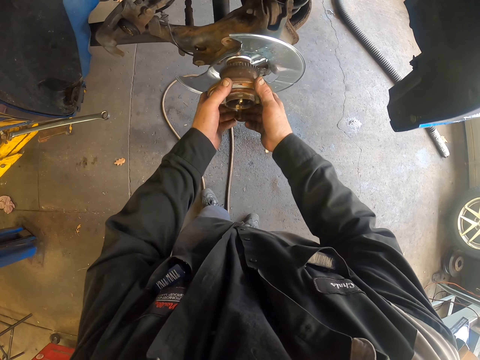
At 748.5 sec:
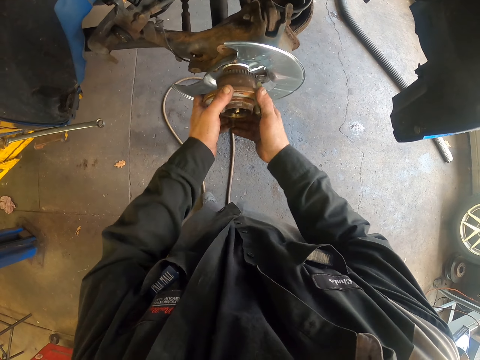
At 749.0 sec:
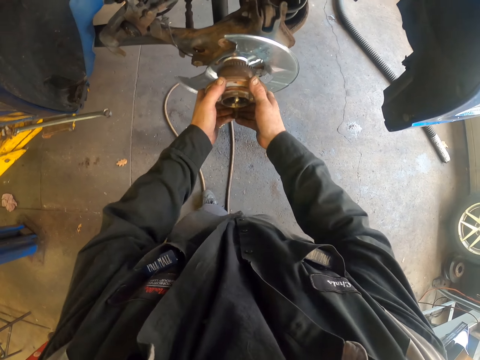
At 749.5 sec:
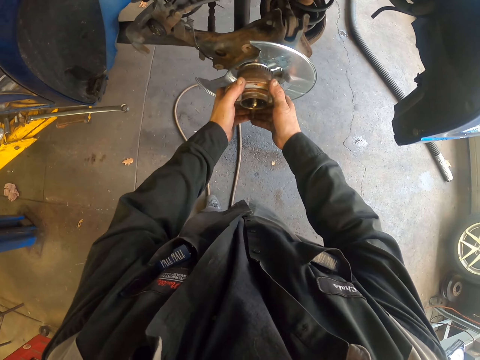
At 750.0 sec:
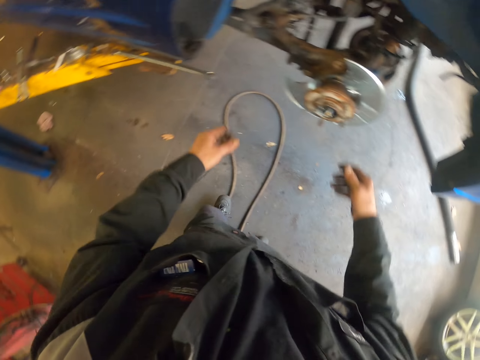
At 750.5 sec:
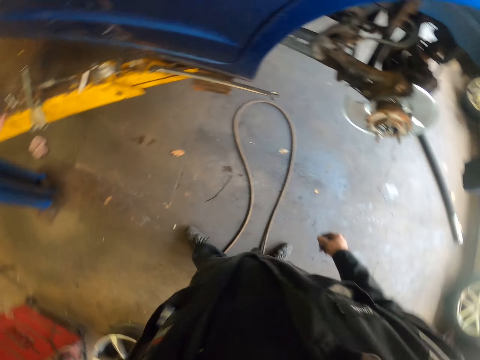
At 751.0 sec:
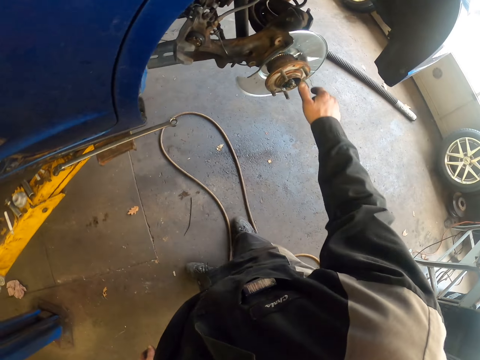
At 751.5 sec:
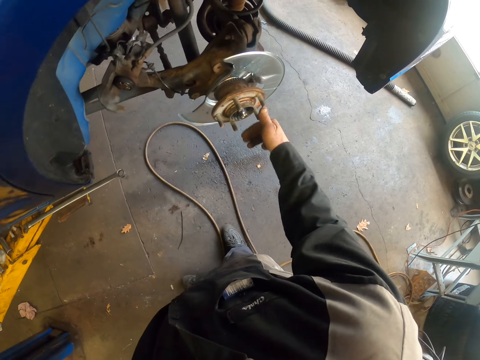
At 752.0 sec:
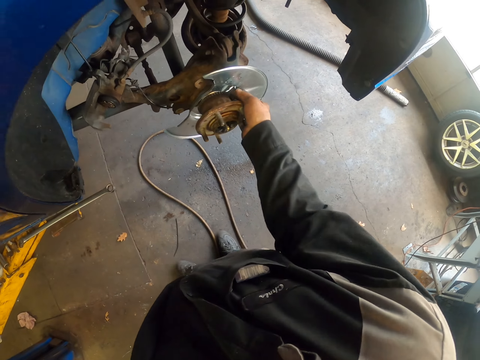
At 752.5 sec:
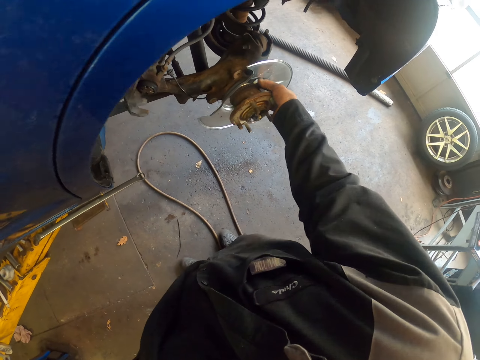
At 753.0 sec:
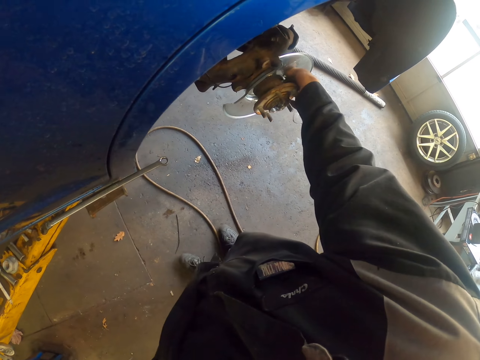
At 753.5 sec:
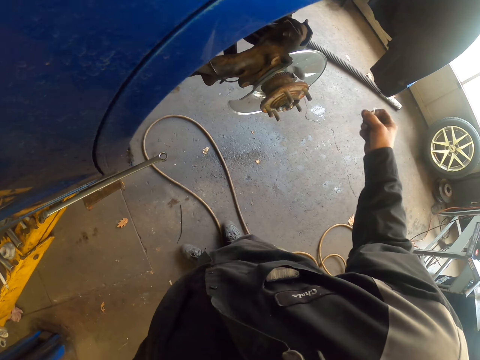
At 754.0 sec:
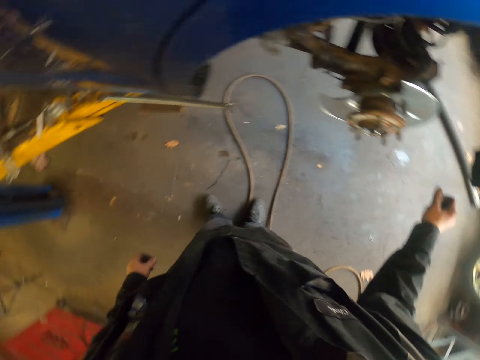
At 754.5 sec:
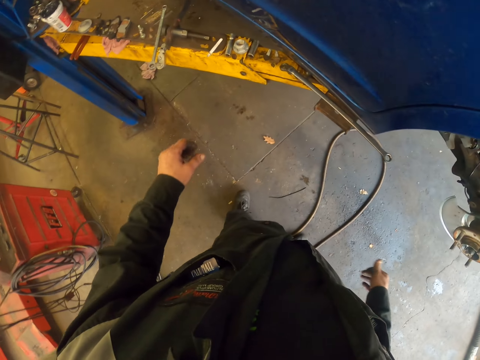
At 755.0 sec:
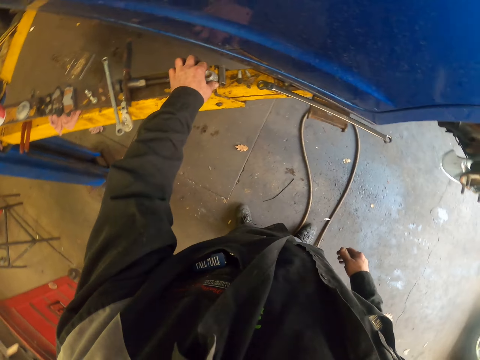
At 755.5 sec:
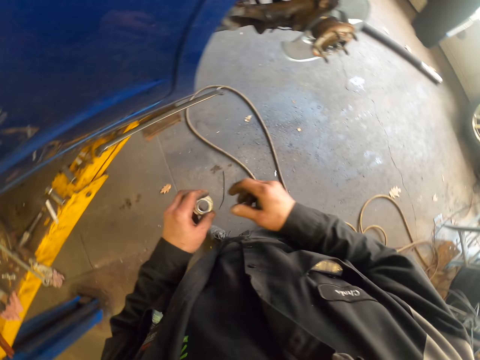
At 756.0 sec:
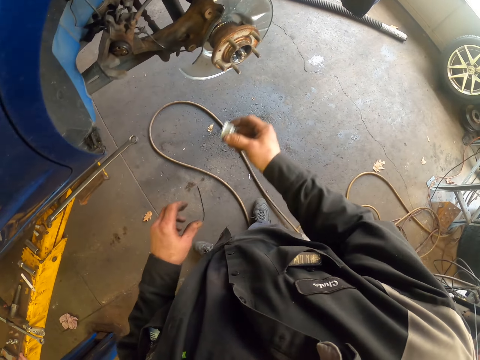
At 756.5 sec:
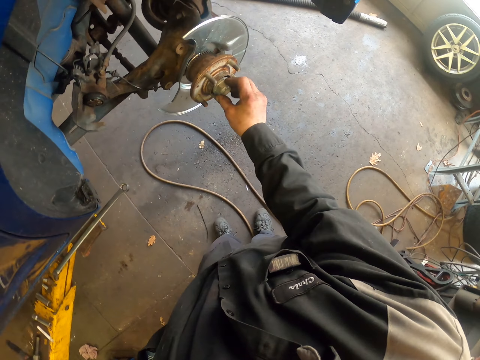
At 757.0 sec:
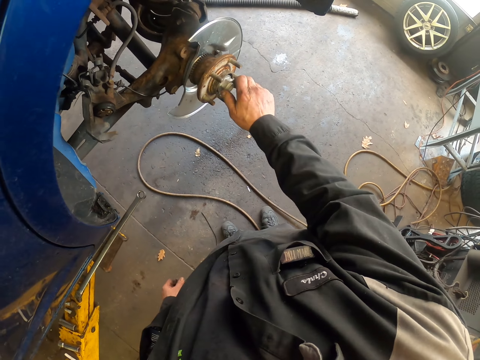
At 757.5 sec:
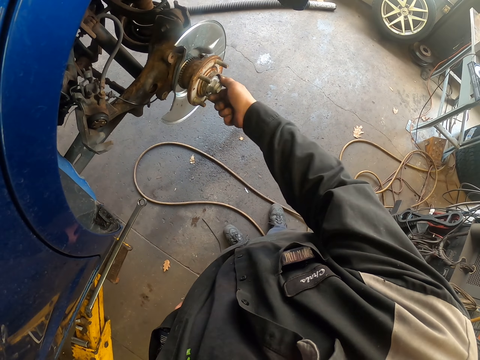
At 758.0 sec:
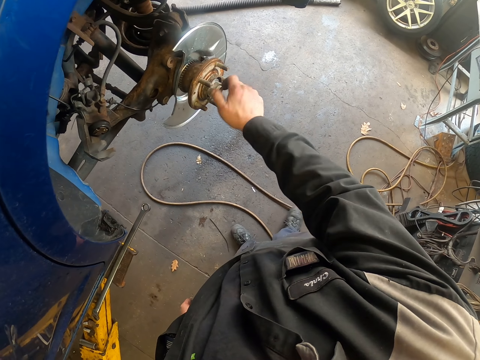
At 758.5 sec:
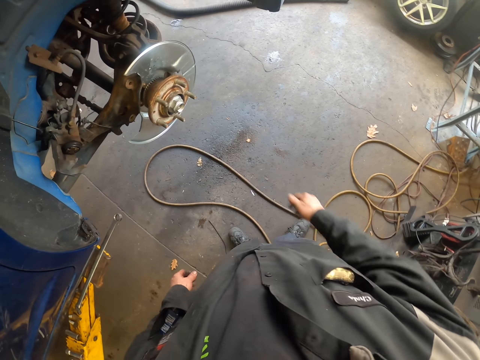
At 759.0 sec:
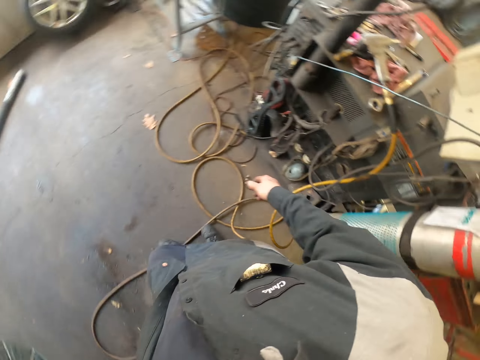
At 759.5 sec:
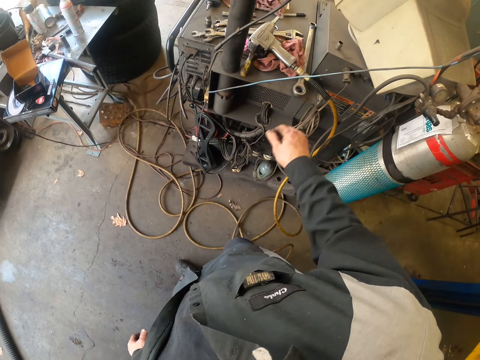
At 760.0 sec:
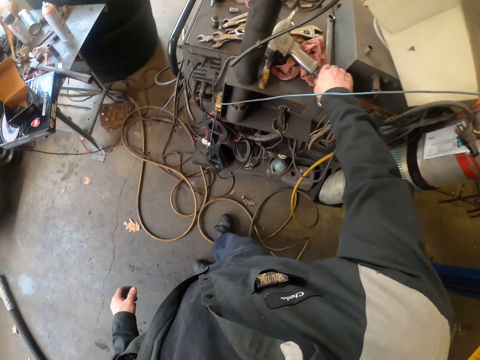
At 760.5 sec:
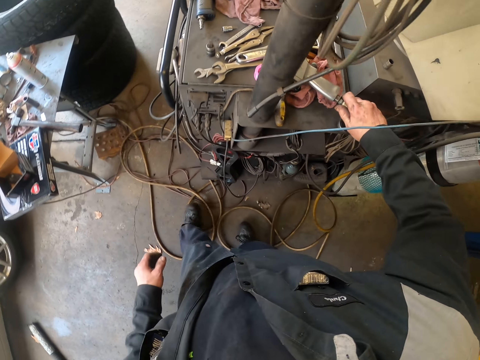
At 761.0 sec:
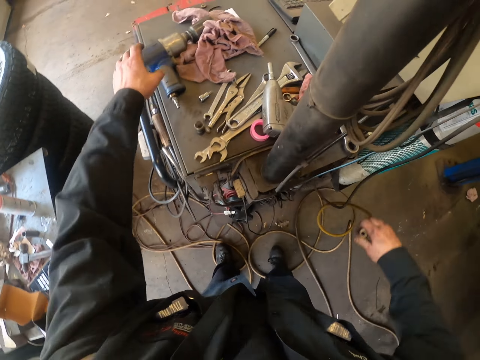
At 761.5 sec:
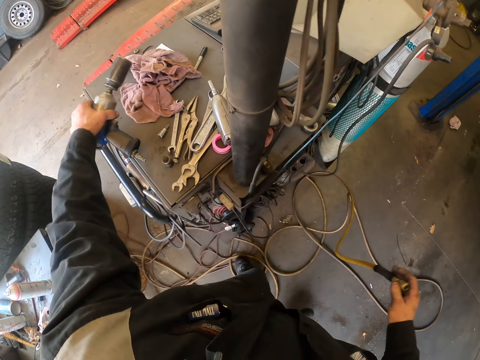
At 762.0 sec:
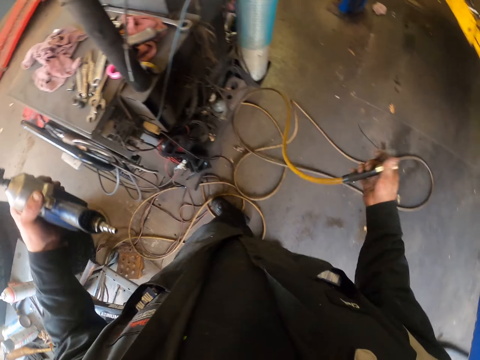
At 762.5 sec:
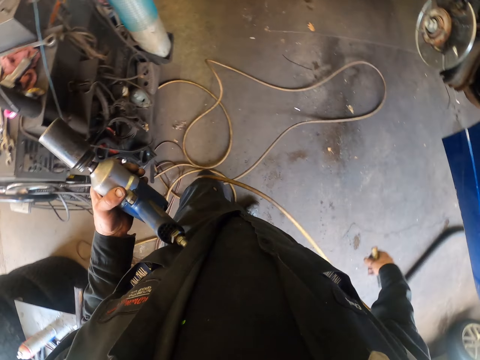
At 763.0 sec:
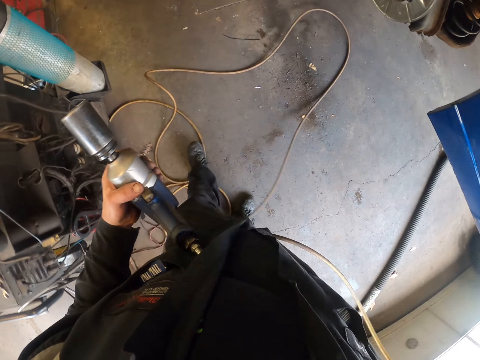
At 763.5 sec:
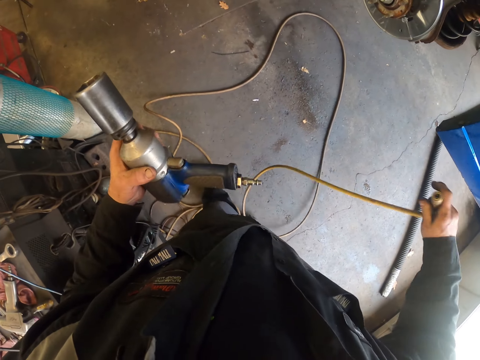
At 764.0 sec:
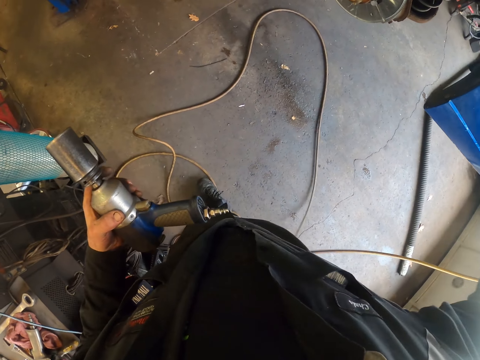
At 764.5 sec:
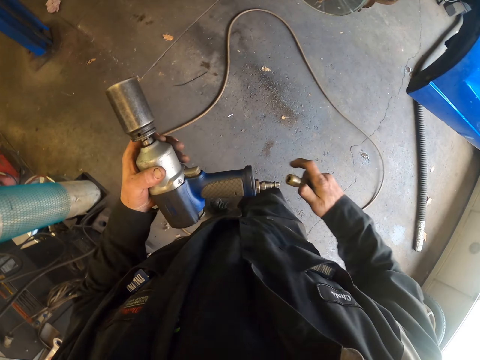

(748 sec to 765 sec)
The camera wearer turns around. They turn the wheel hub. They wipe the grease on the shield. They shake the fingers. They turn around. They pick up the axle nut on the car stand. They pick the axle nut with the other hand. They fix the axle nut on the steering knuckle. They move around. They pull the wire from the impact wrench or wrench gun. They touch the wrench gun. They move around. They pick up the impact wrench on something. They move the wire. They move around.

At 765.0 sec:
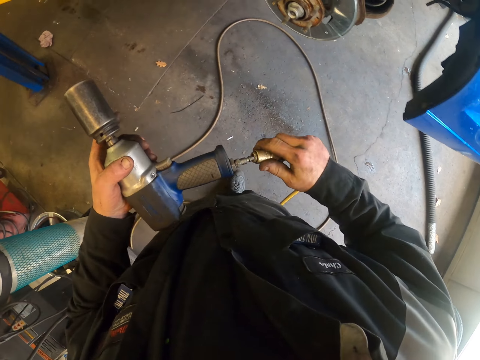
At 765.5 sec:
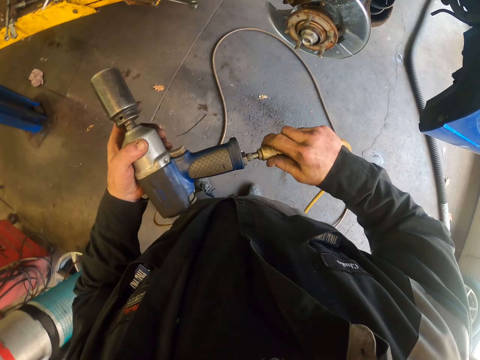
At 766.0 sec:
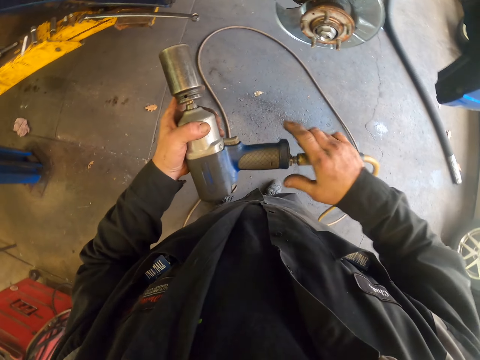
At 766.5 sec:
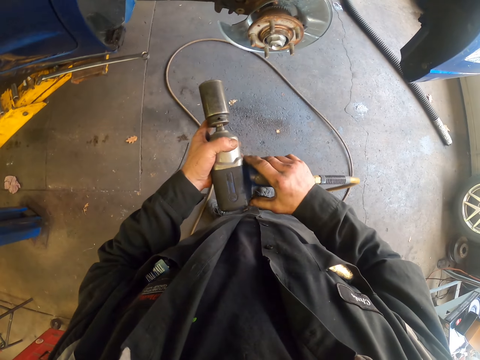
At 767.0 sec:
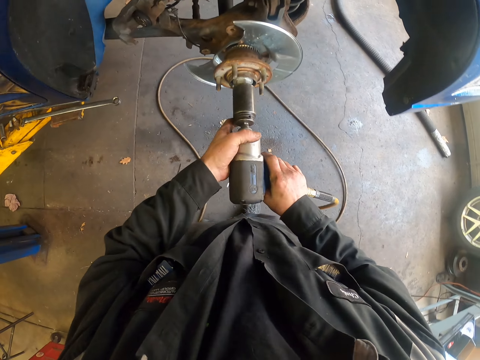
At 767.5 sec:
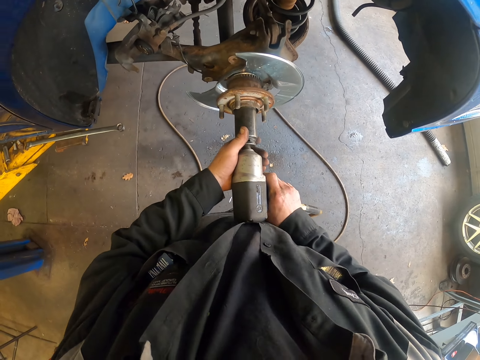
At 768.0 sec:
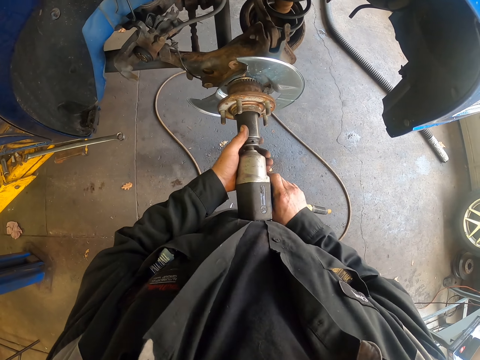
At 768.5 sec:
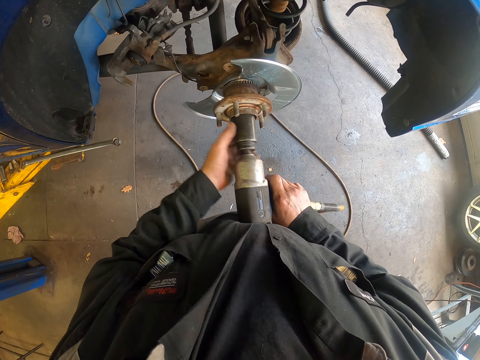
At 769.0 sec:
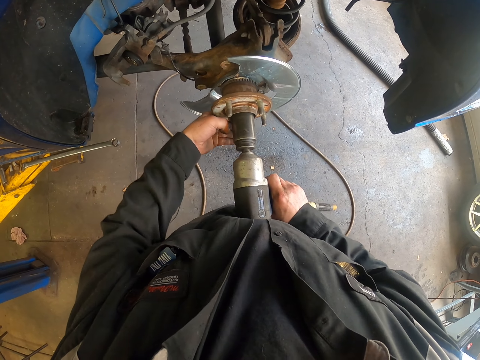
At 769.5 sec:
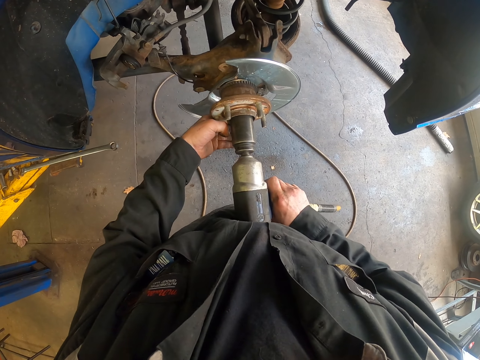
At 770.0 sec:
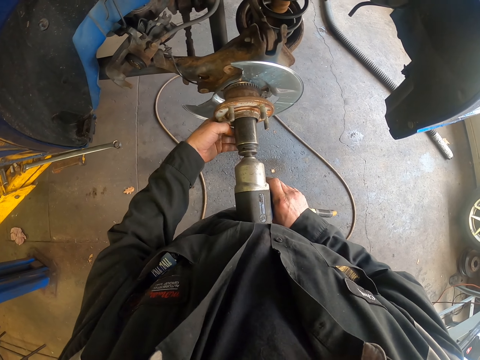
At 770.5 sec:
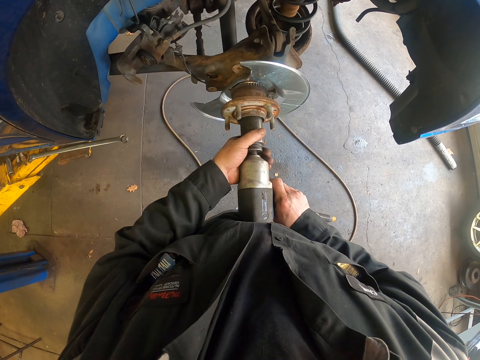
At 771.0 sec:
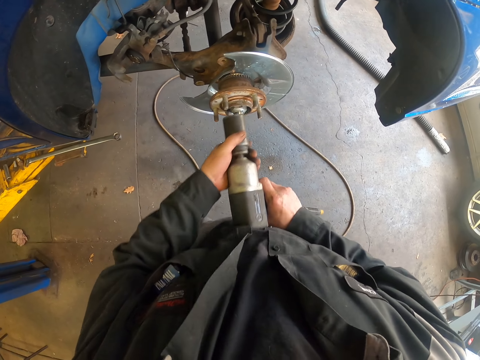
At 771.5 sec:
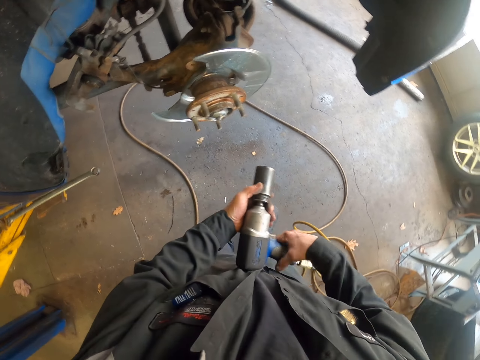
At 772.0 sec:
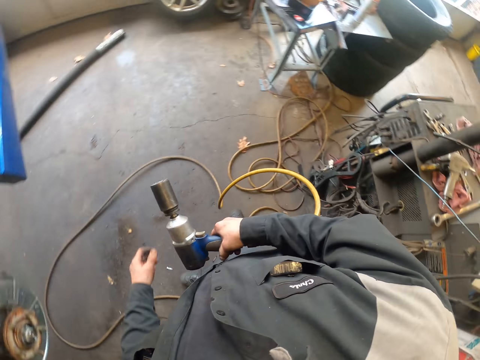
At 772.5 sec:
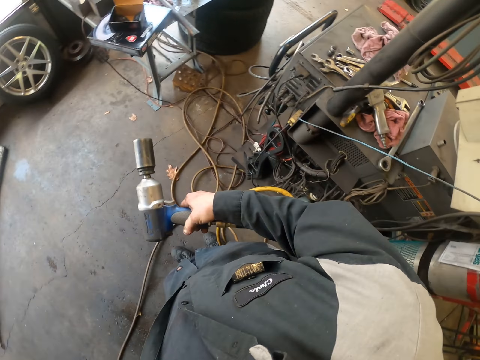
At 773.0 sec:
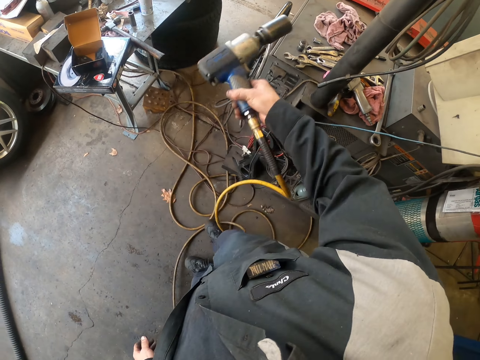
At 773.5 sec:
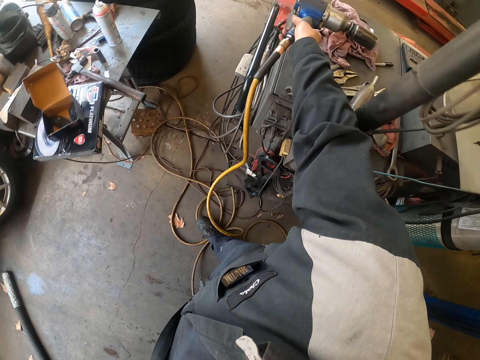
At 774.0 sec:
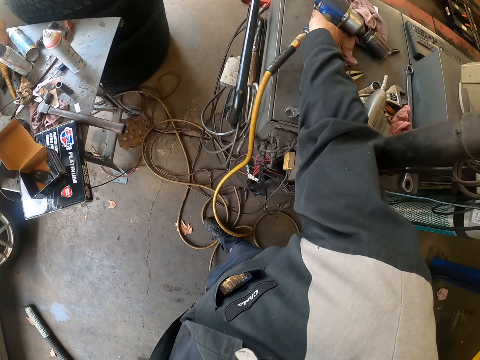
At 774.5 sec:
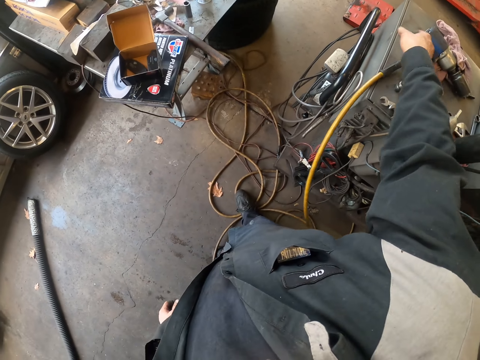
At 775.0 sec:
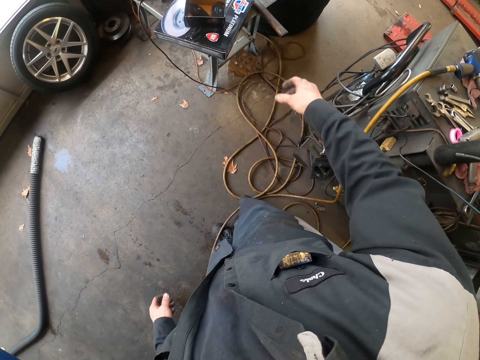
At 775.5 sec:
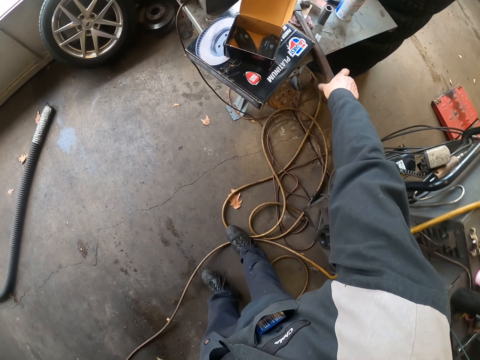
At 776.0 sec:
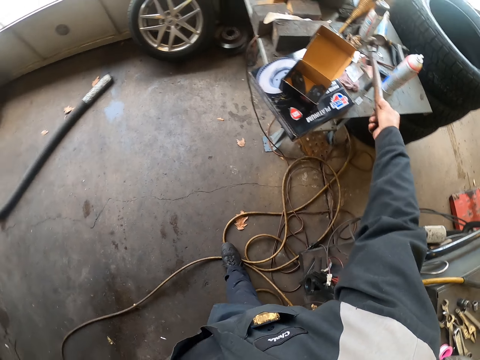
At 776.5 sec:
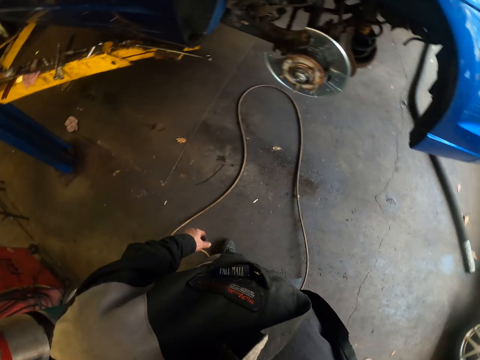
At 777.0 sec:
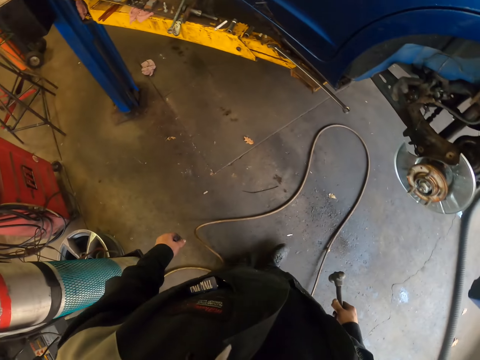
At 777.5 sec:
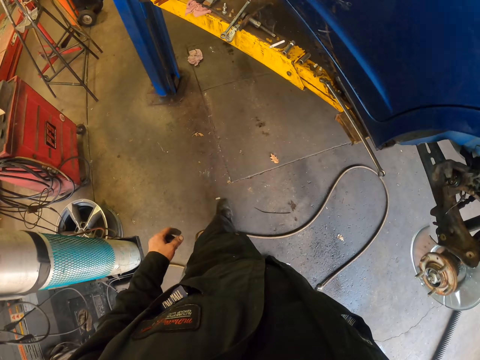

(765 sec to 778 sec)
The camera wearer puts the wire in the impact wrench or wrench gun. They fix the axle nut on the steering knuckle with the impact wrench. They turn around. They place the wrench gun on the table. They move around. They pick up the hammer on the table. They turn around and walk around.
